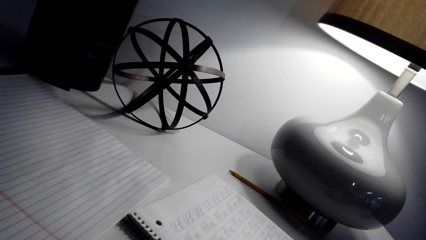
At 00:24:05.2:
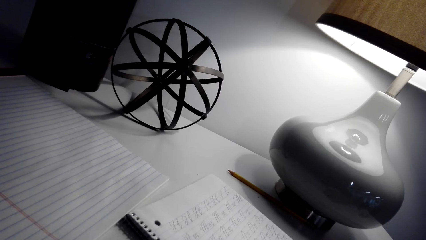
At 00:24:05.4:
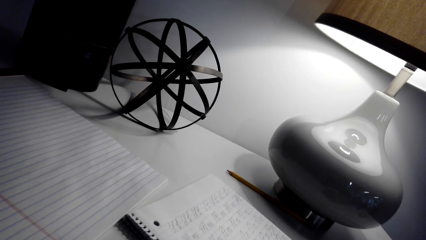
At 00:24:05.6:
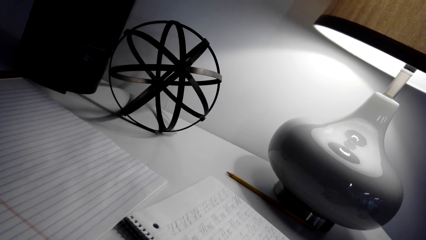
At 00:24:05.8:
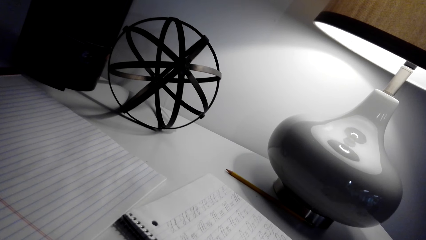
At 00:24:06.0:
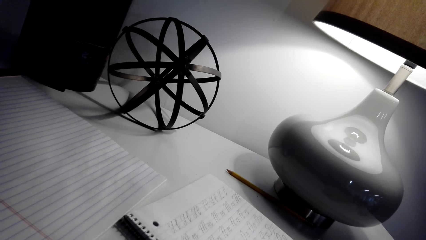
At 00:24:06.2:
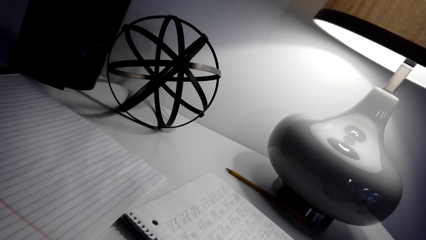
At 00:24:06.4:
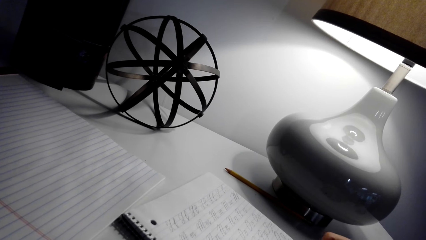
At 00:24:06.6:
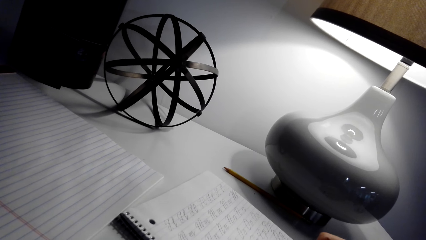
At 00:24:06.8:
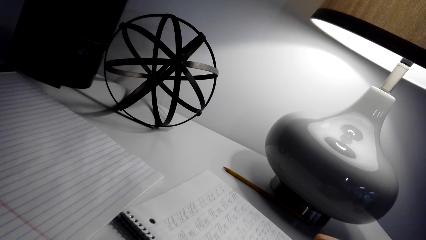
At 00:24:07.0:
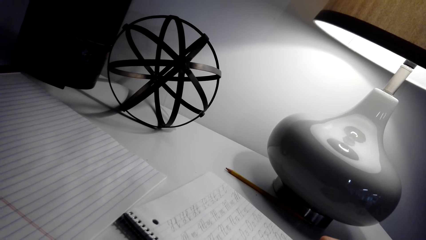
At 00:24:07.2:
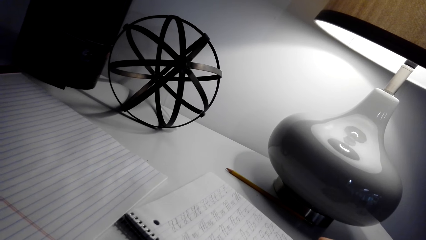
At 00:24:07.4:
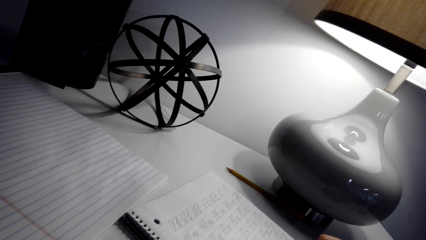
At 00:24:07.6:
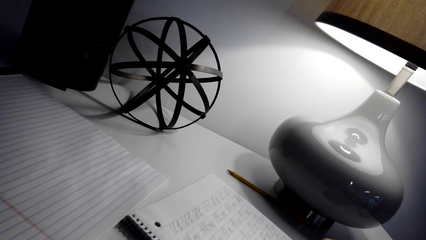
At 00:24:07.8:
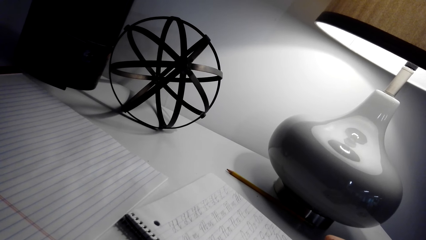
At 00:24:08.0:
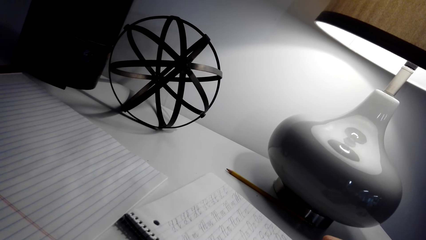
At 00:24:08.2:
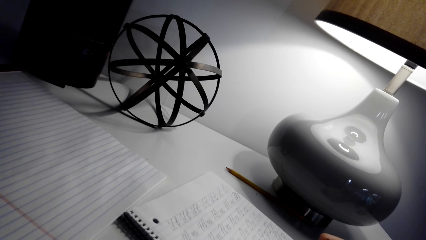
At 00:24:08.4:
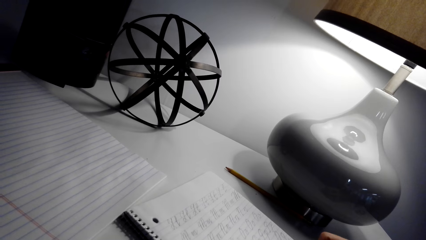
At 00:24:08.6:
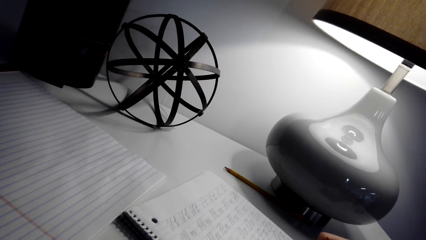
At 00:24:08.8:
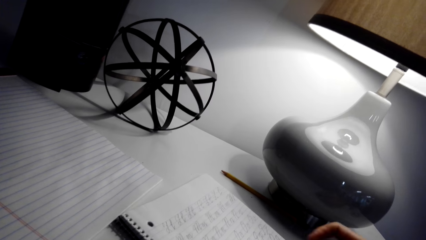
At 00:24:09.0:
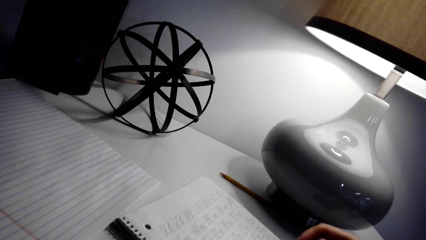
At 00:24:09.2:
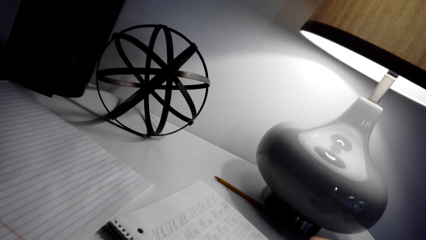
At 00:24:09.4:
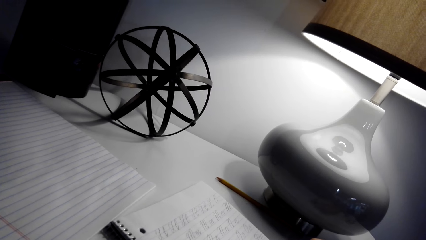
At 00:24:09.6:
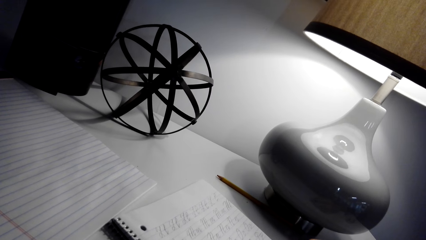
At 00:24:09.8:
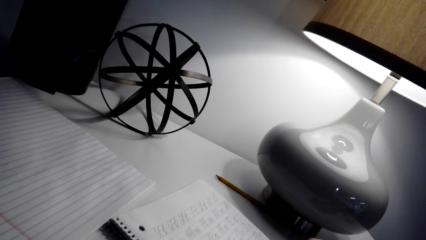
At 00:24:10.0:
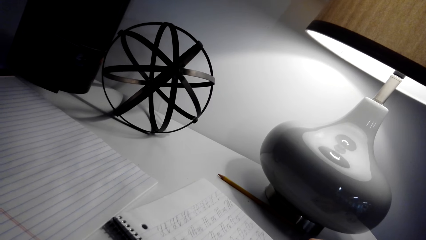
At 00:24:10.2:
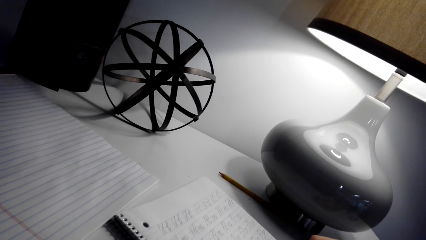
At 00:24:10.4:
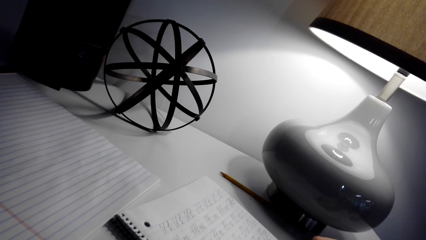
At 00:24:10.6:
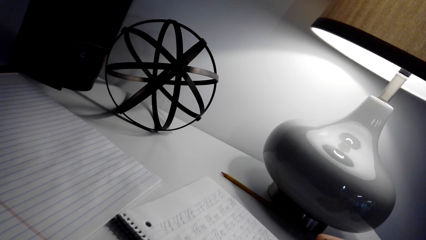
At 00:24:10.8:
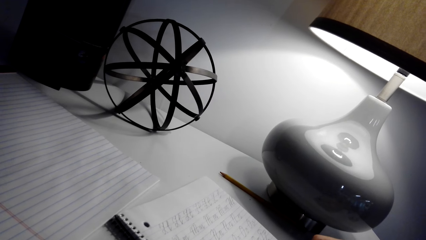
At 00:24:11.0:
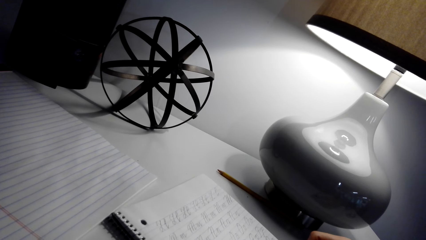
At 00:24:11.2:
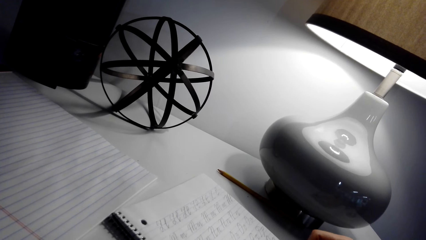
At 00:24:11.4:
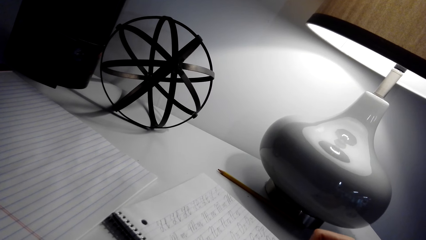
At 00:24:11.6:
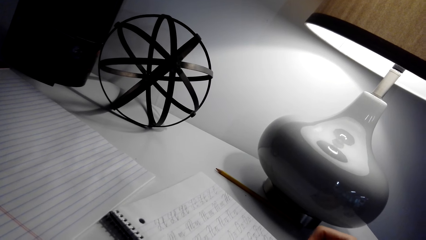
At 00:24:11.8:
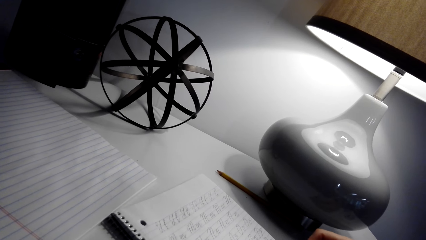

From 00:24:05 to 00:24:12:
The camera wearer writes on the book.

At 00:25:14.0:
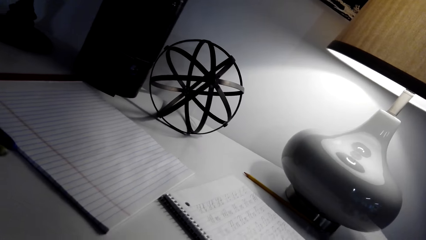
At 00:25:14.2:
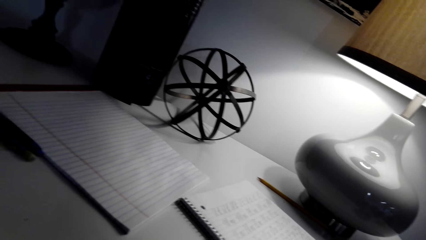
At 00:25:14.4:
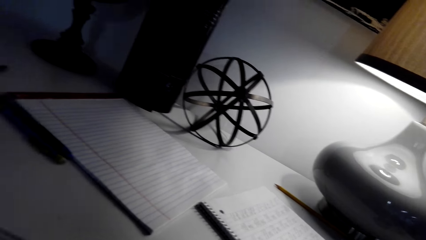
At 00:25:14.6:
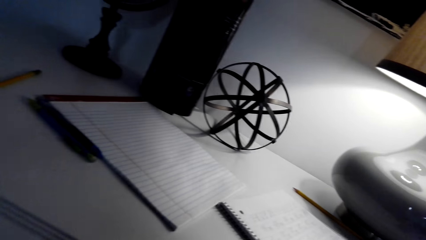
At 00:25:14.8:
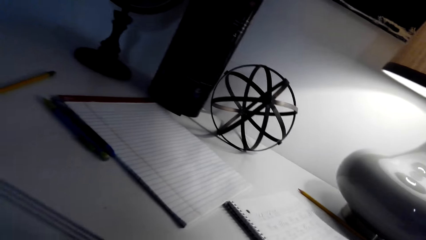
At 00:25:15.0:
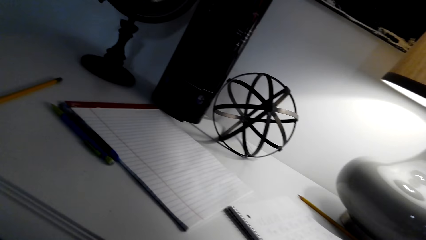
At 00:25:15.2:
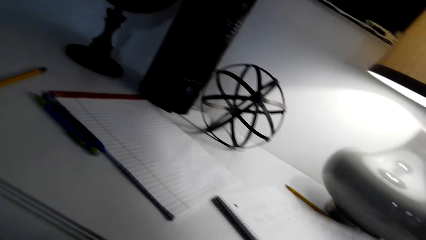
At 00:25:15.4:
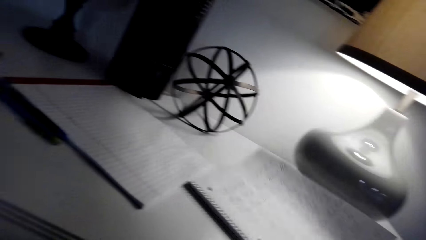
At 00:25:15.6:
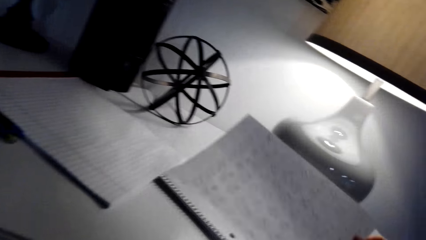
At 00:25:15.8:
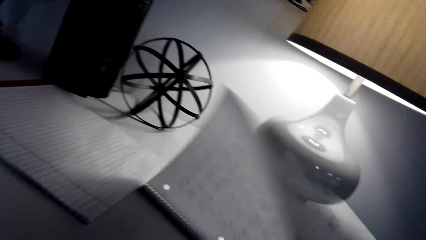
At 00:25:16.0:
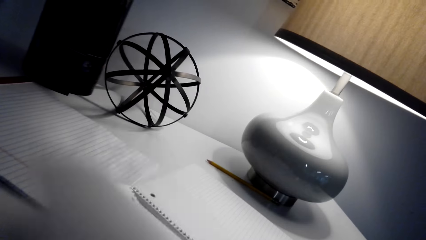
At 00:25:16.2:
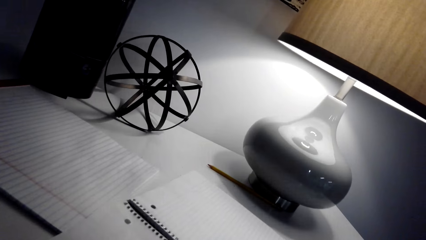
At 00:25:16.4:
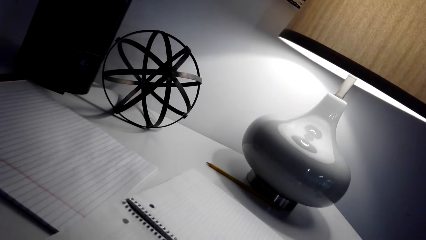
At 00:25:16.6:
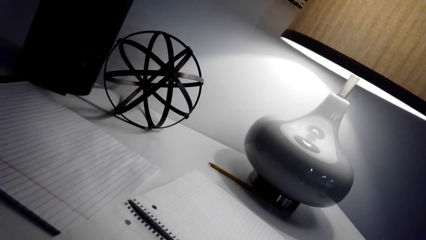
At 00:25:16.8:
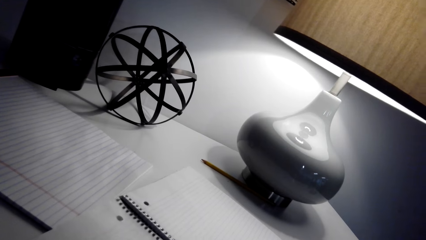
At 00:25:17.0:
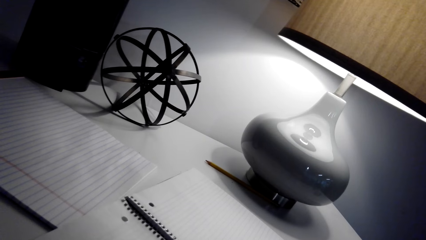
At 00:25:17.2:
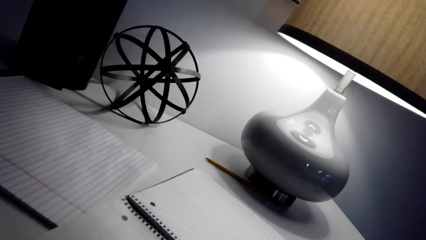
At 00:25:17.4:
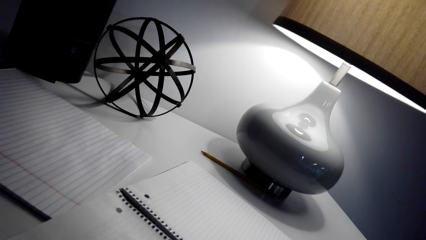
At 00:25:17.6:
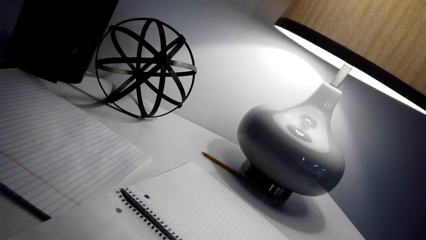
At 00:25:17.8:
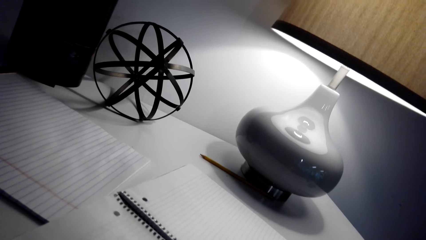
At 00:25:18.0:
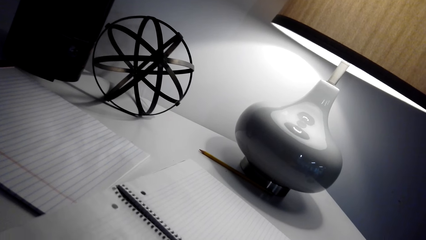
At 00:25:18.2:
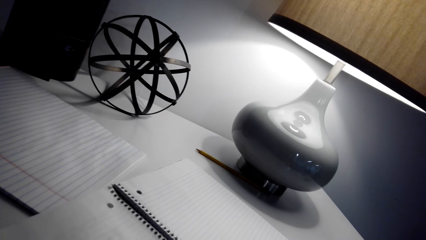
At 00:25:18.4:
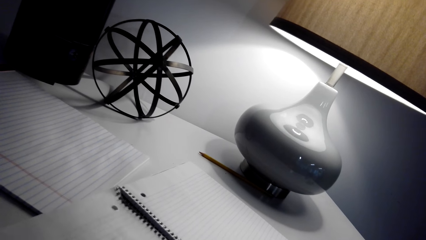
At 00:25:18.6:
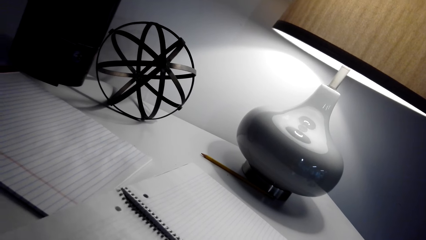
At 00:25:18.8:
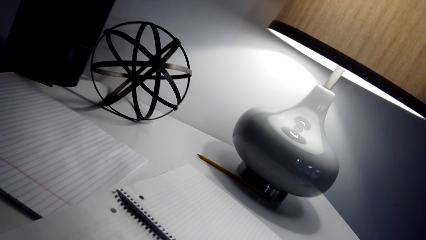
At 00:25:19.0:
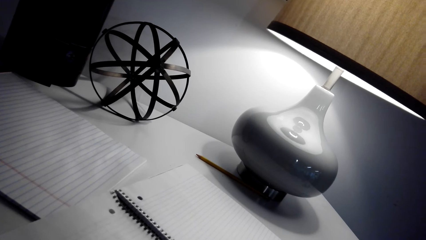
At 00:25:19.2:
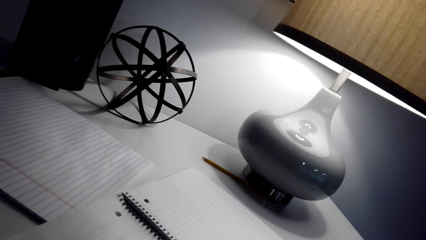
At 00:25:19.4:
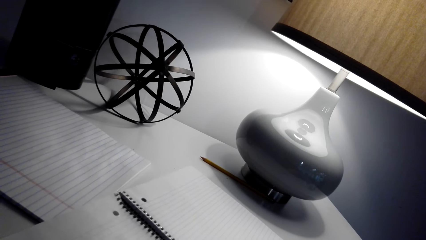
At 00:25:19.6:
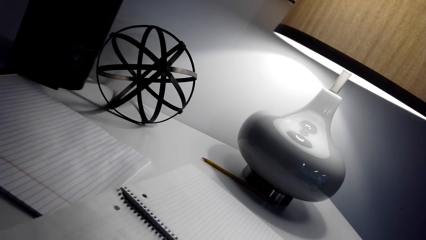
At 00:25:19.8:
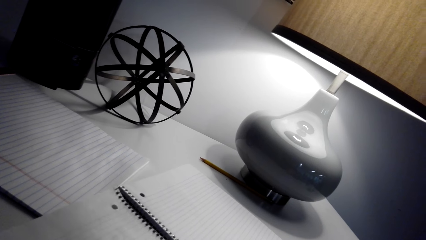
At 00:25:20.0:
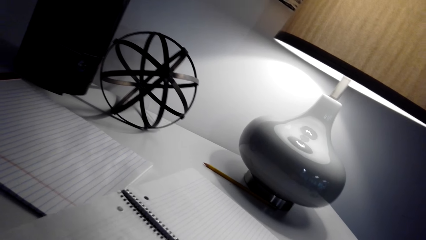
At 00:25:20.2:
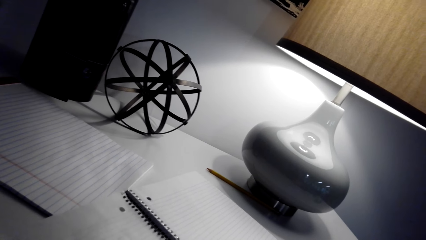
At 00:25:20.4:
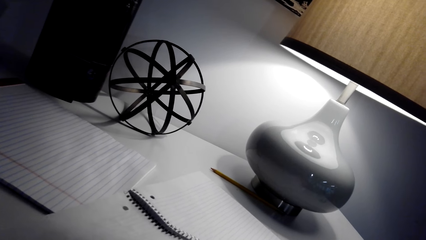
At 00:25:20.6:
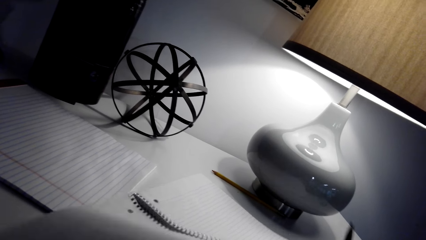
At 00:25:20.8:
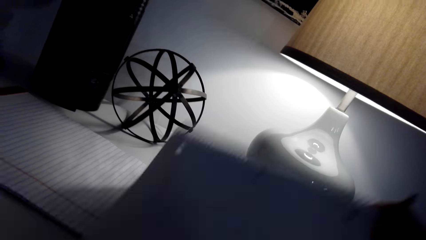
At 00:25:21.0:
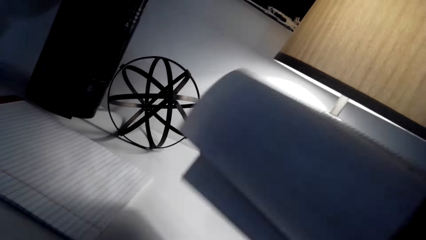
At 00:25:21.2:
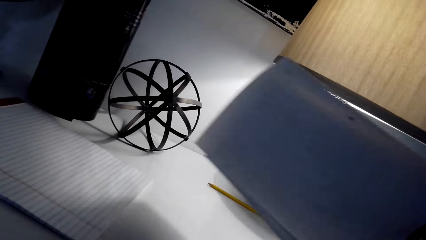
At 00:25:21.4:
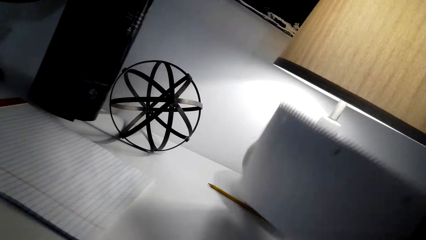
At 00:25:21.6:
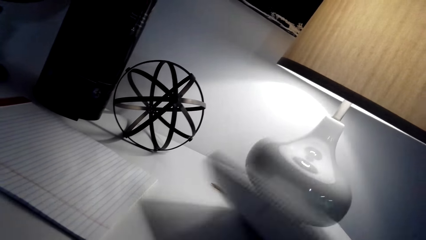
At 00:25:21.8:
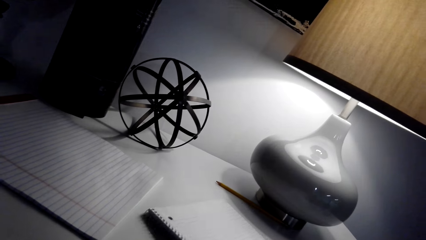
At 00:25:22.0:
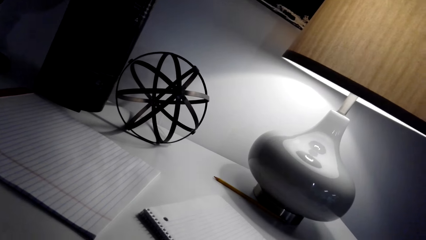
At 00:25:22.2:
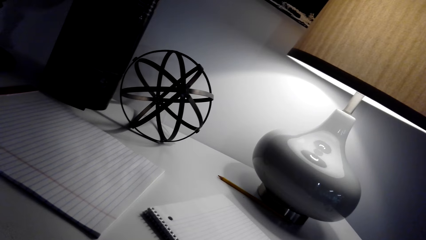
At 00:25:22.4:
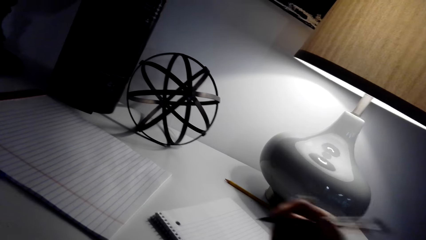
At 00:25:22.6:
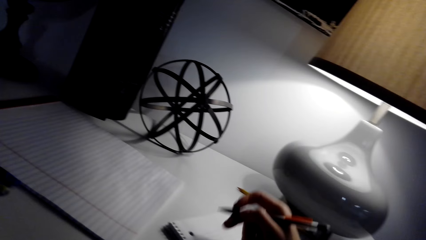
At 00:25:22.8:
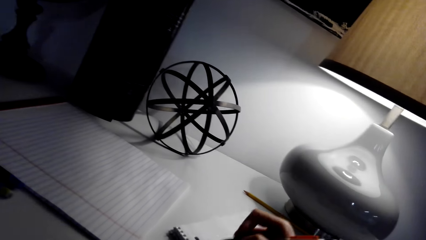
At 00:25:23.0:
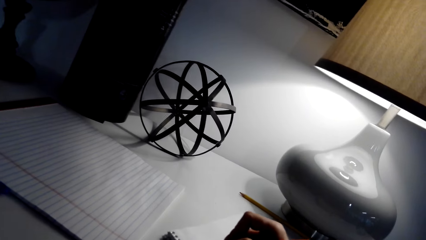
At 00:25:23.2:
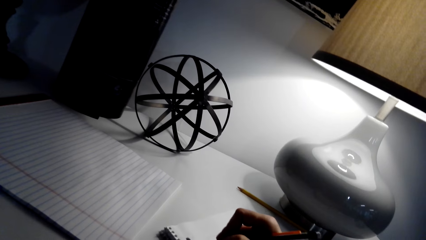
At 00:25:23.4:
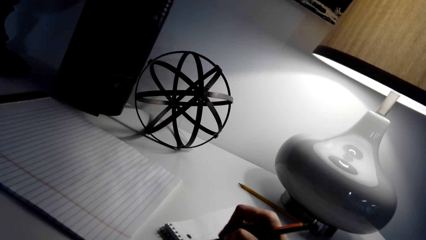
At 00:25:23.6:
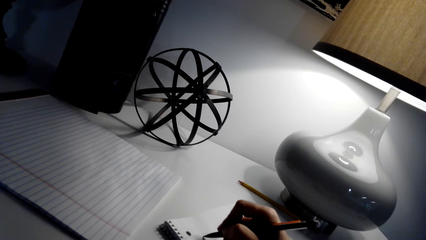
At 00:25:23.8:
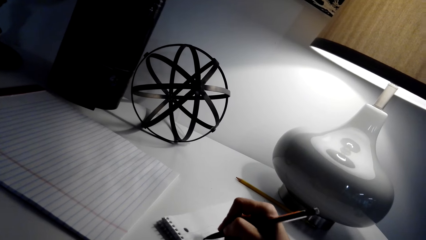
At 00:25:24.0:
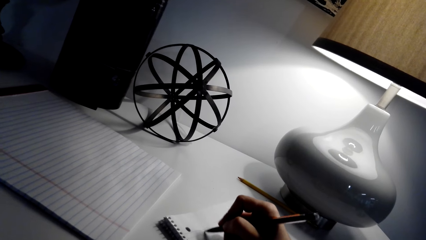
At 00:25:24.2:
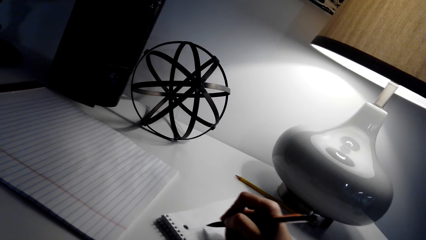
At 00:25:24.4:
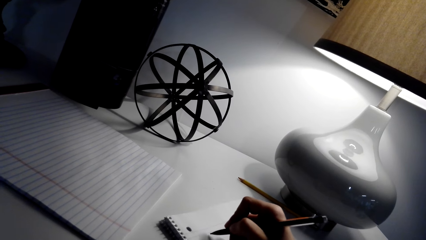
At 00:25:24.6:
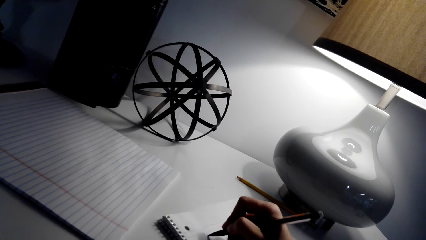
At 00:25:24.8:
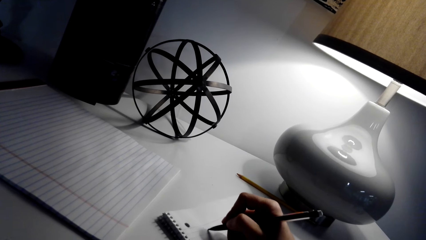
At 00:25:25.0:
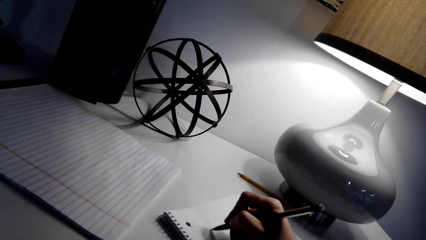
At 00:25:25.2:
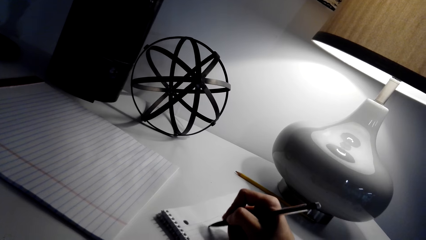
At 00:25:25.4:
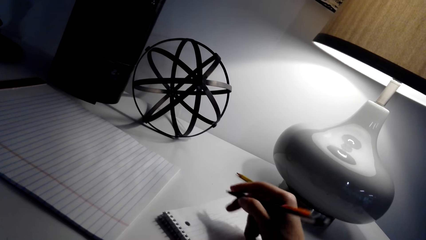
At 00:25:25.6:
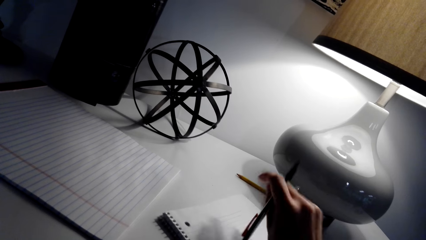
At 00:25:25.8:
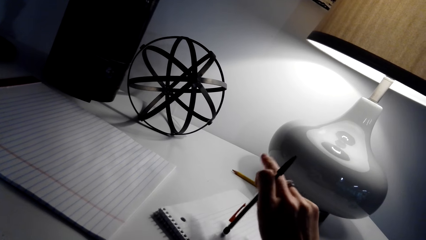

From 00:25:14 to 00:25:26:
The camera wearer opens the next page of the book. They pick up the book. They fold the book. They place the book on the table. They write on the book.
